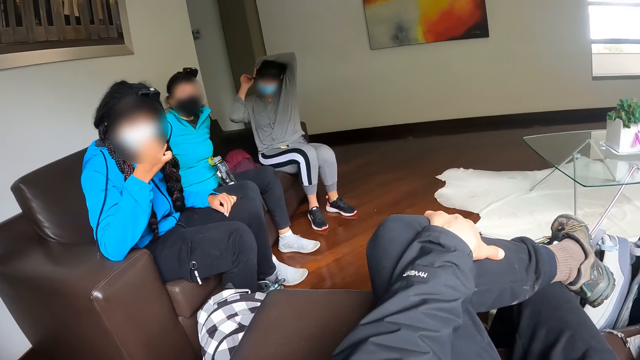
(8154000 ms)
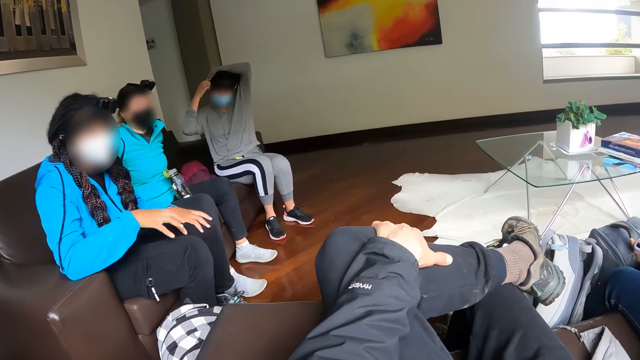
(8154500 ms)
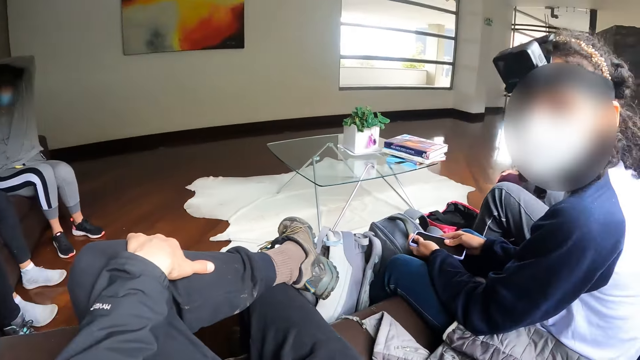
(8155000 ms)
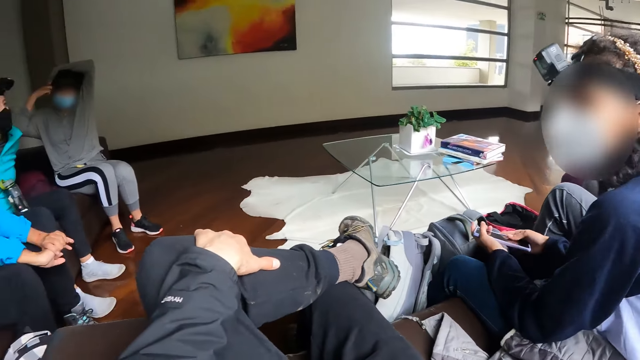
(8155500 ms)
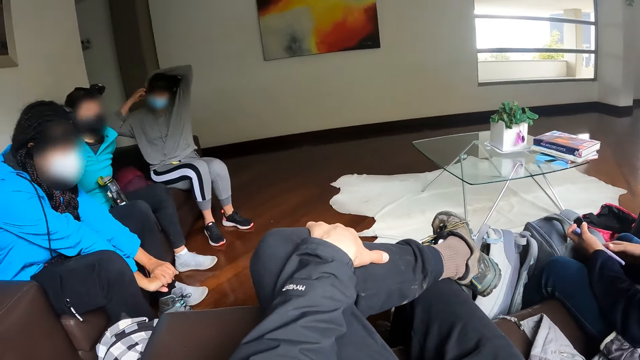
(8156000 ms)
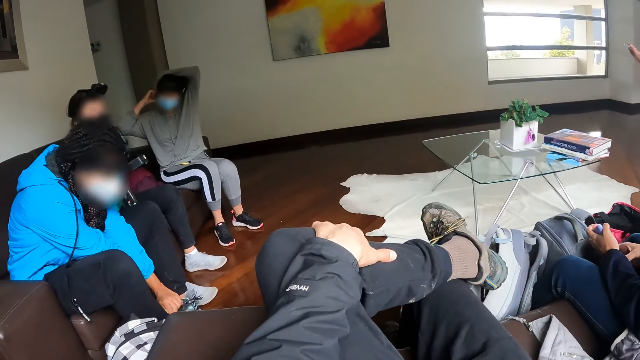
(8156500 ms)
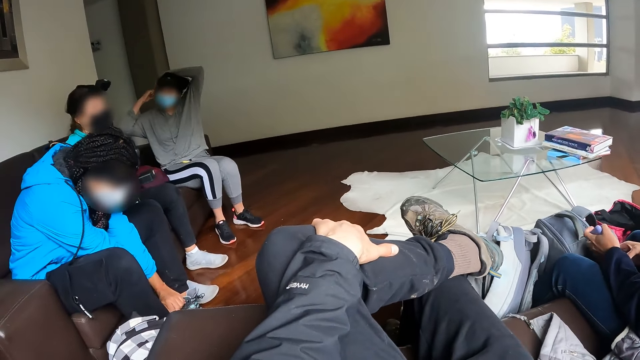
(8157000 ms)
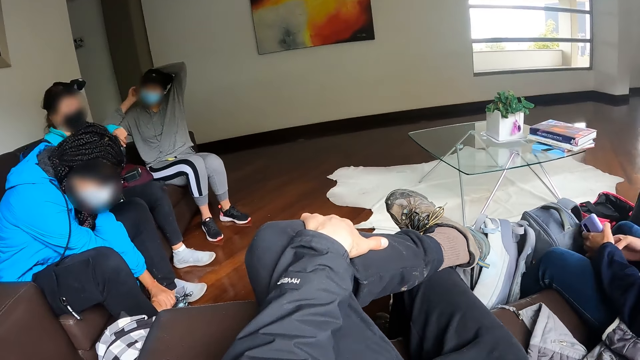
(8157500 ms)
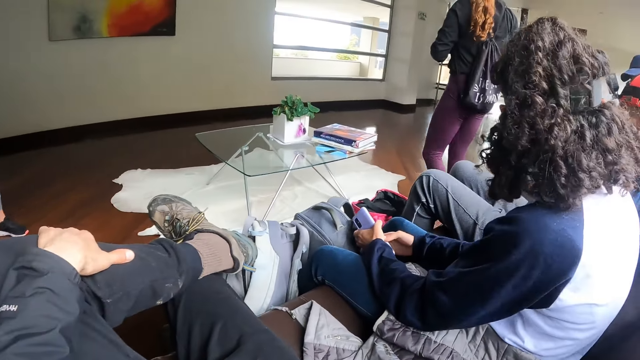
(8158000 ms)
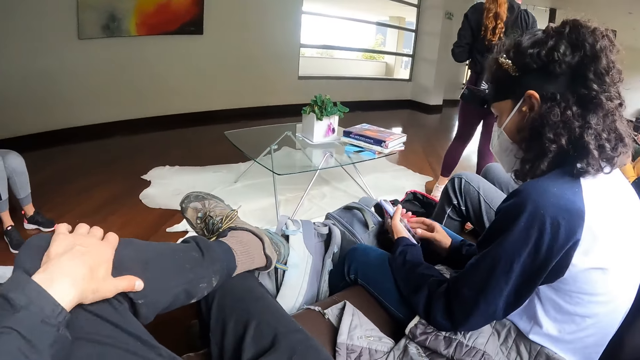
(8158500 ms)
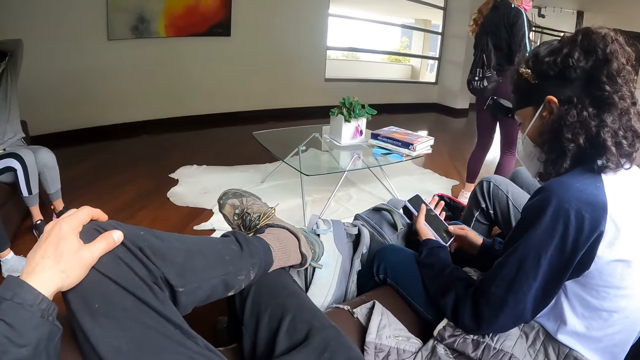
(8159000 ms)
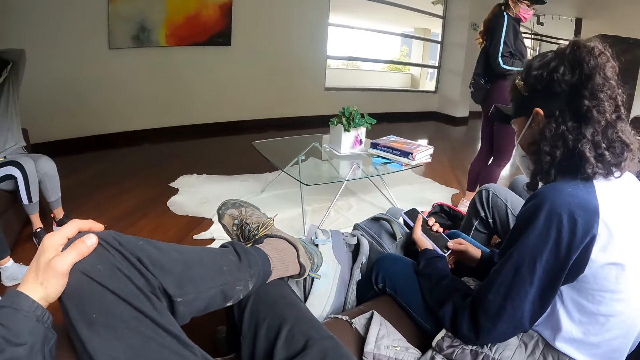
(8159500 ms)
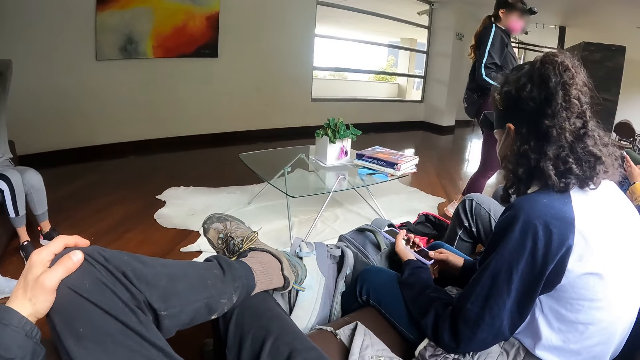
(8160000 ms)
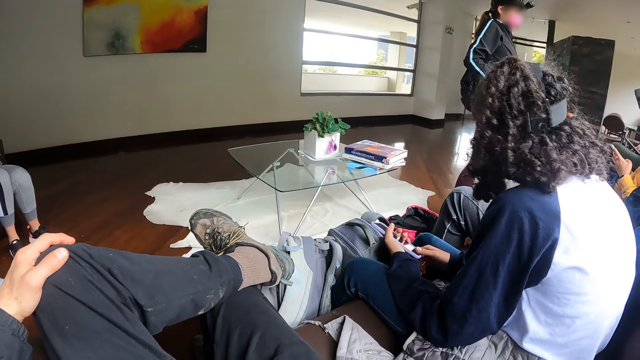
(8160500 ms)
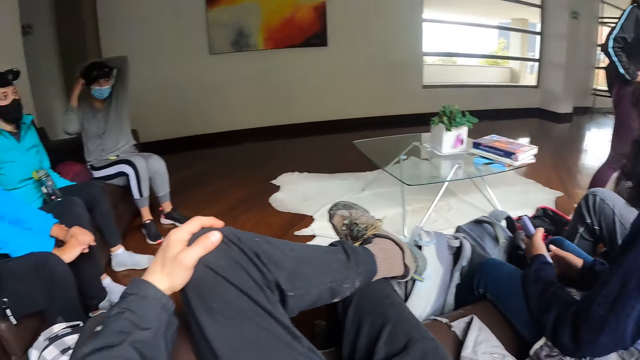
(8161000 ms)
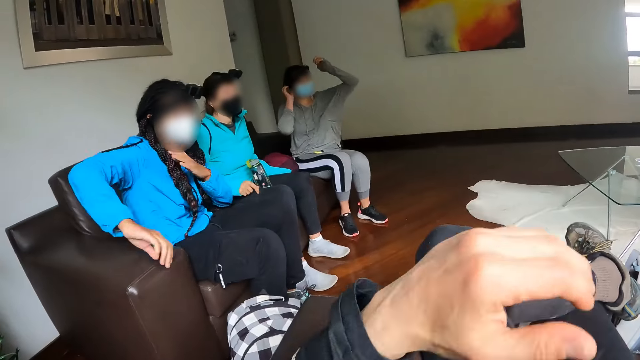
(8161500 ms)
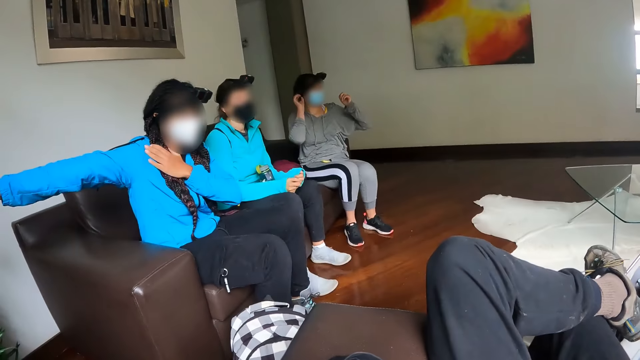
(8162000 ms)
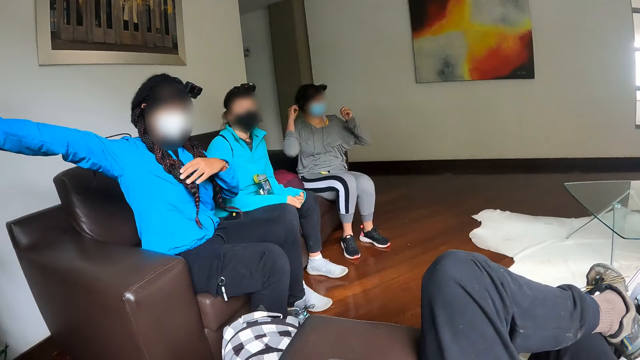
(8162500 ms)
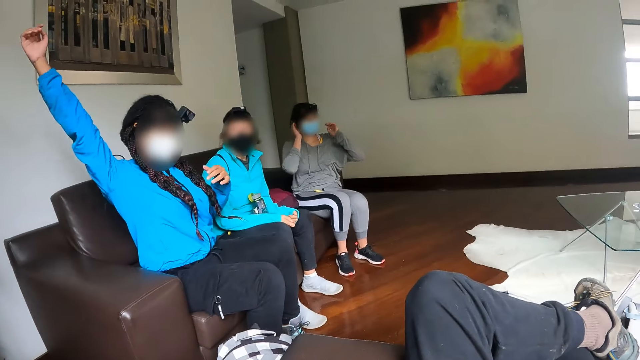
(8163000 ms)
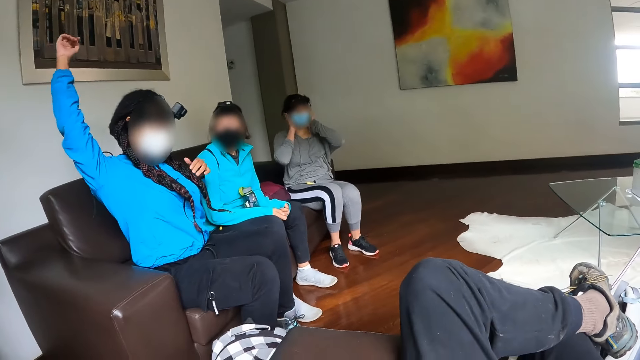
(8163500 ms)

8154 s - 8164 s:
A woman stretches her hands. A person stands up. Another woman holds a phone with both hands. A third woman takes her left hand from her head. The first woman stretches her right hand. The first woman moves her hand.

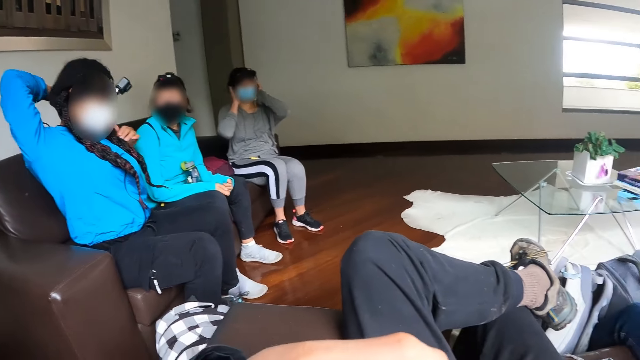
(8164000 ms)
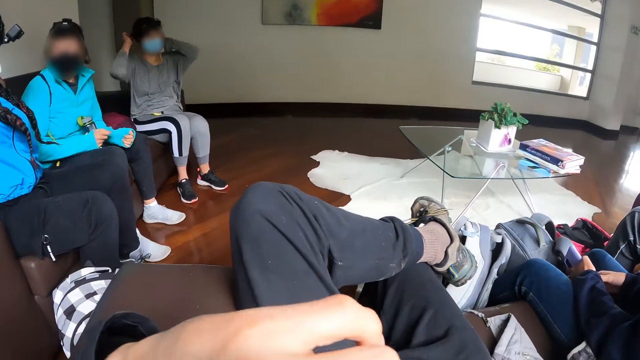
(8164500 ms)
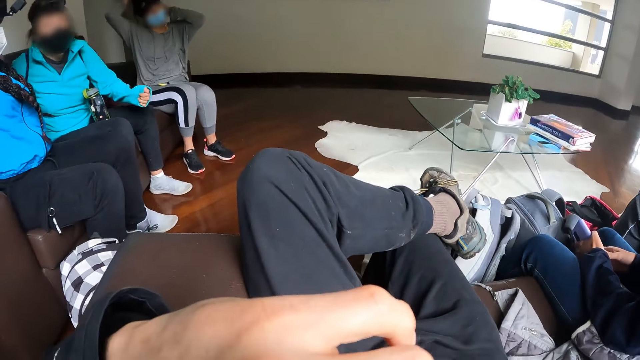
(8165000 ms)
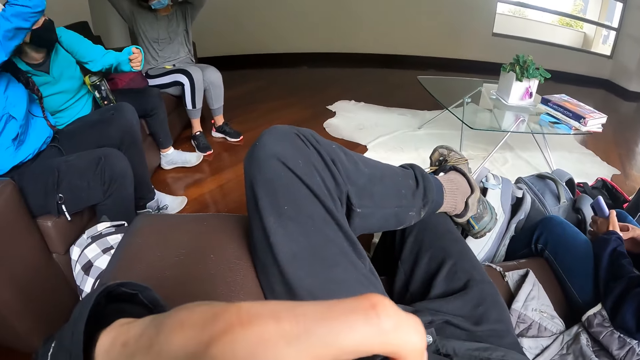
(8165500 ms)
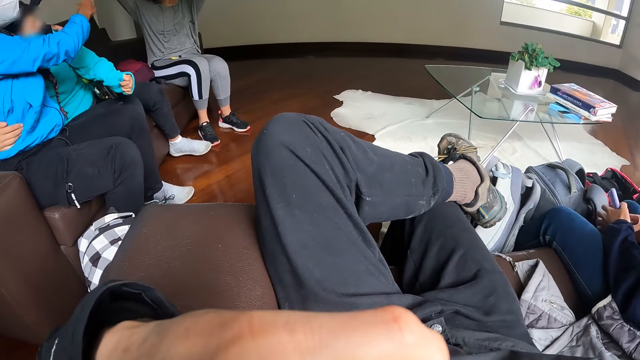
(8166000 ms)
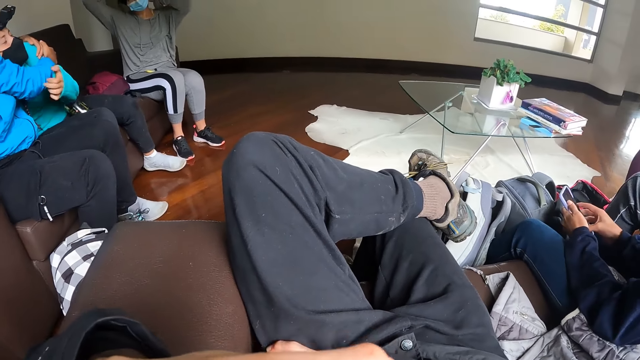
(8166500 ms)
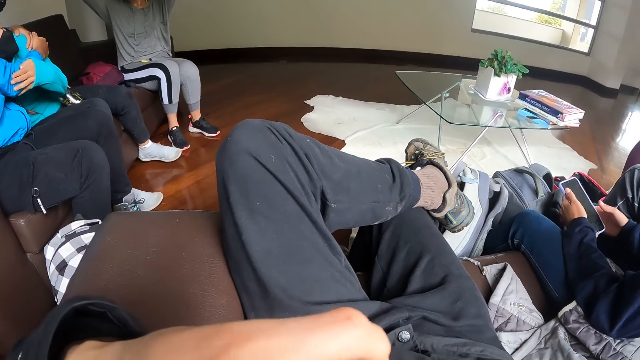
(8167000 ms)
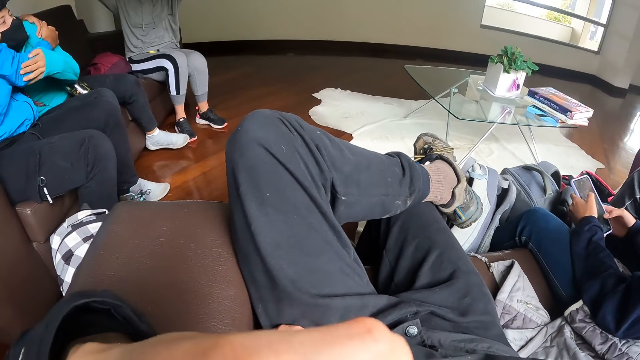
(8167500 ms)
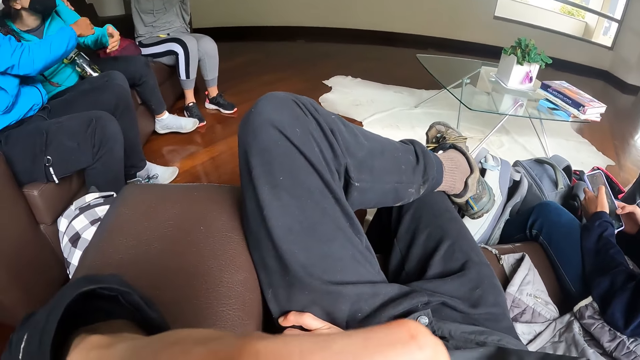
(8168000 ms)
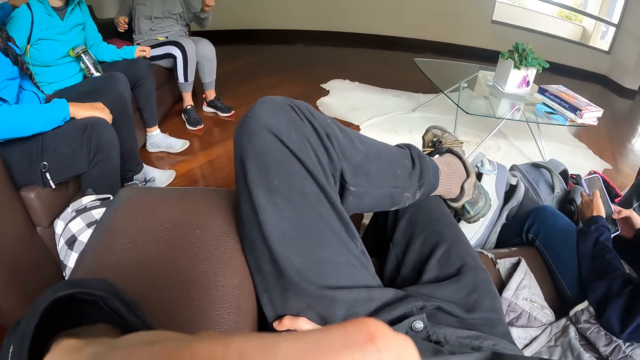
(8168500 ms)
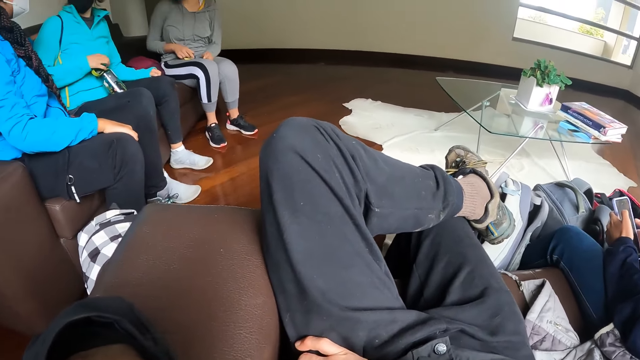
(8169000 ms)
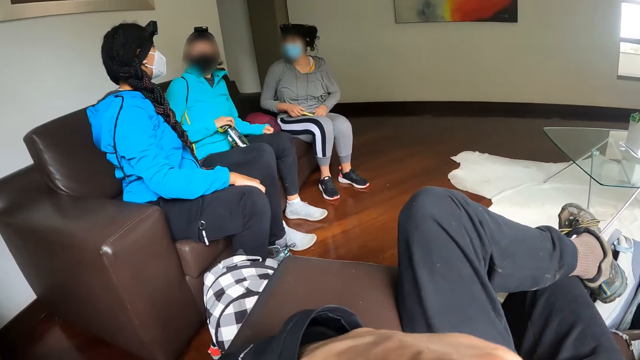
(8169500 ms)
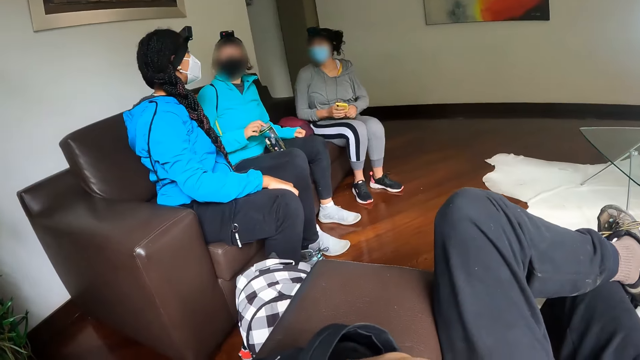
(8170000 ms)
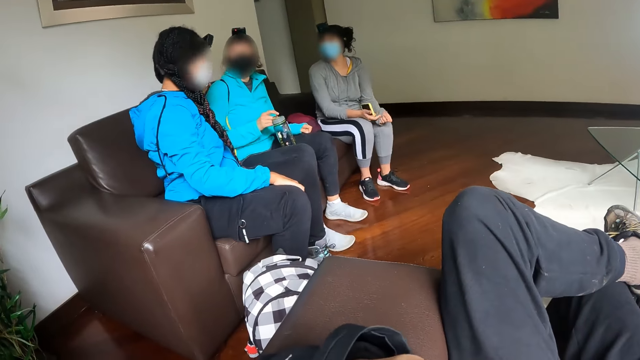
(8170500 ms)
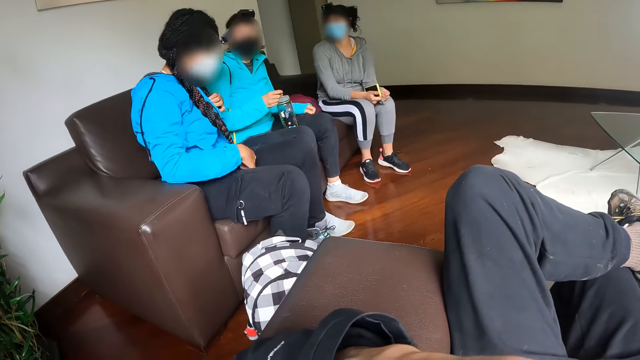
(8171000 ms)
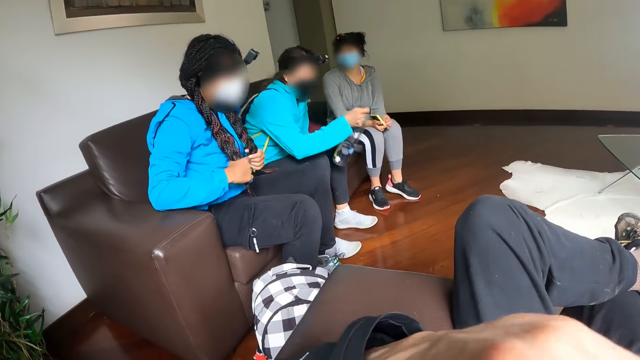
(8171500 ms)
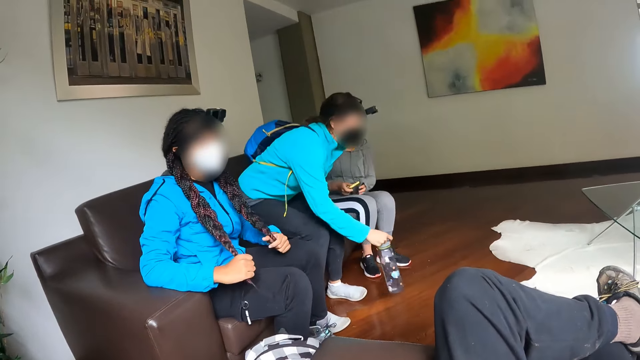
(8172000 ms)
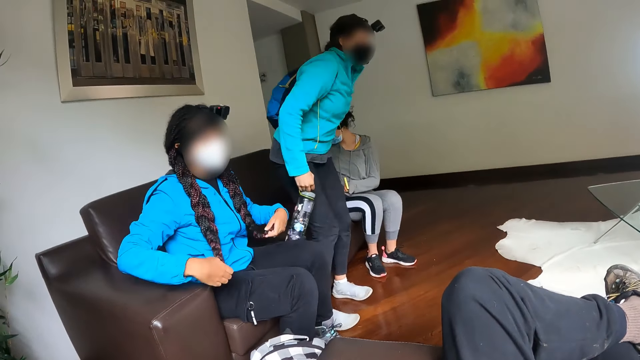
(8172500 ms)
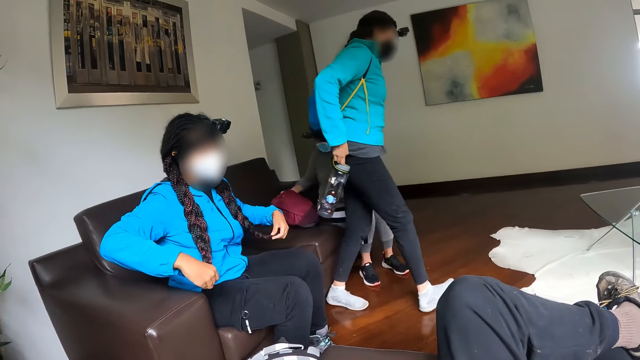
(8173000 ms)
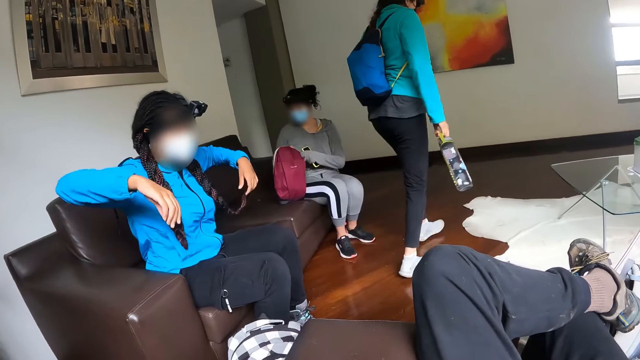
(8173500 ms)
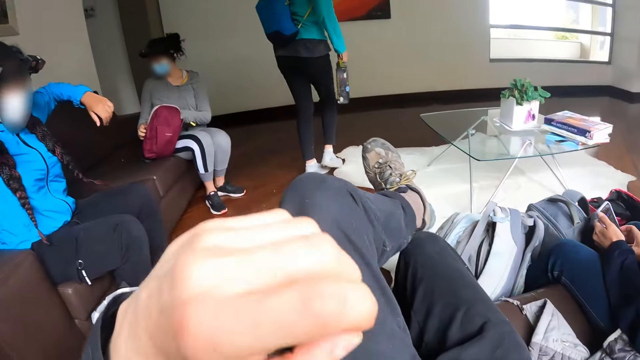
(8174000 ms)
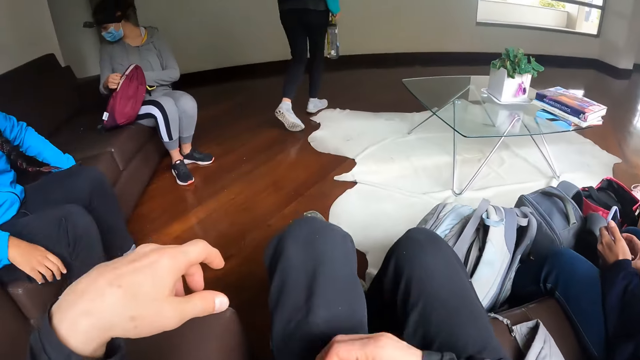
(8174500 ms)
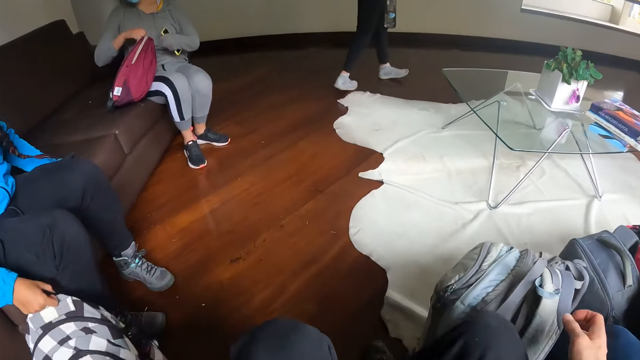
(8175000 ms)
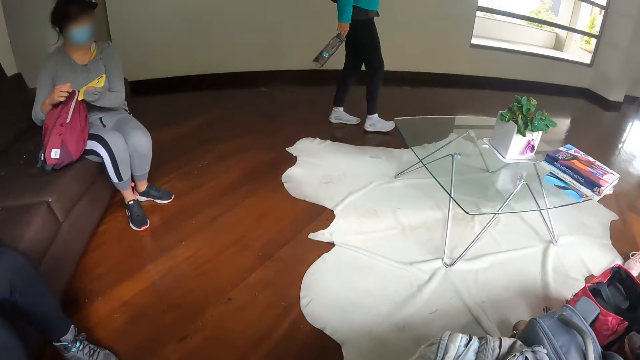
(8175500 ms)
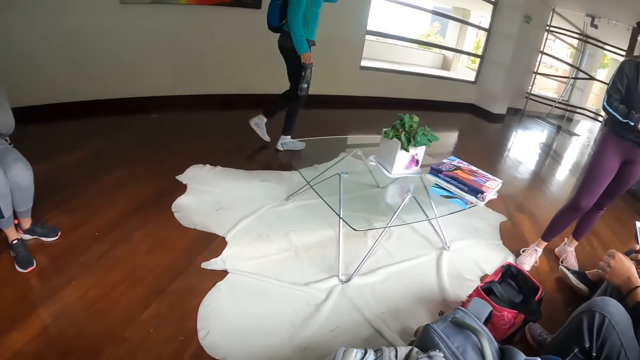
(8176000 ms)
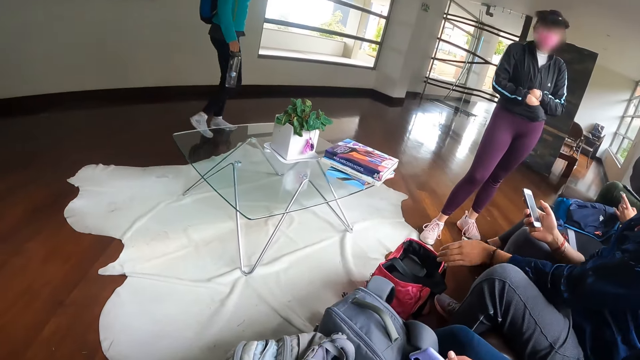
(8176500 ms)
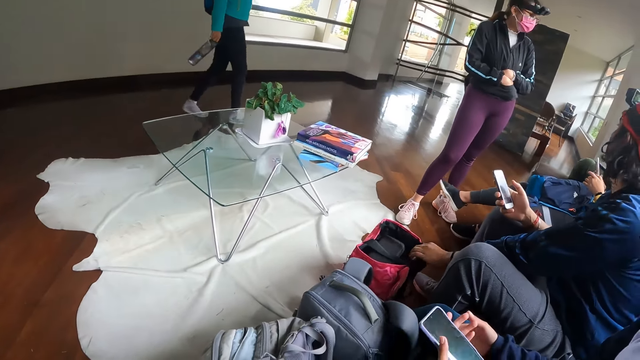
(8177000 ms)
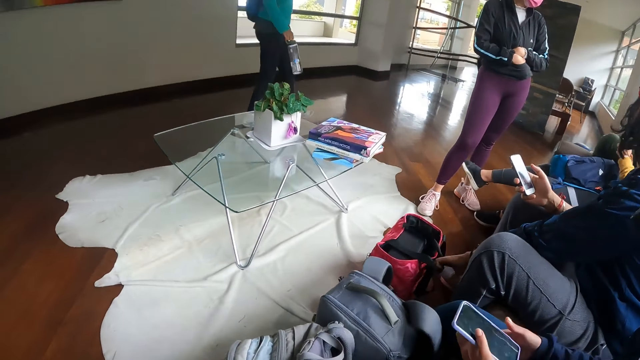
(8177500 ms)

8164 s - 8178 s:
A woman hugs a second woman with her right hand. A third woman operates the phone in her hands. The first woman holds the keg on the sofa with her right hand. The second woman holds her hair with both hands. The first woman stands from the sofa. A fourth woman removes her right hand from the phone in her left hand. The fourth woman lifts a bag with her right hand. The first woman walks around the house. The fourth woman unzips the bag with her right hand. The second woman places her hand on the bag on the floor. A man picks up the bag from the floor with his left hand.
